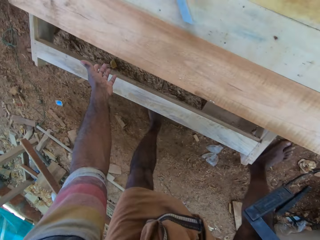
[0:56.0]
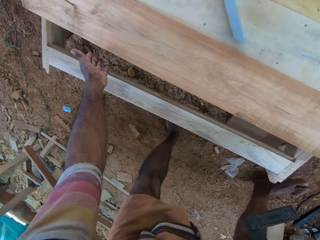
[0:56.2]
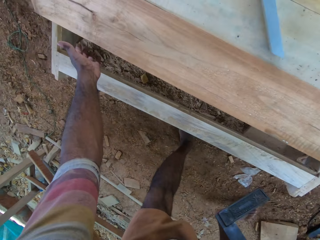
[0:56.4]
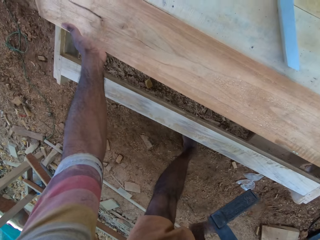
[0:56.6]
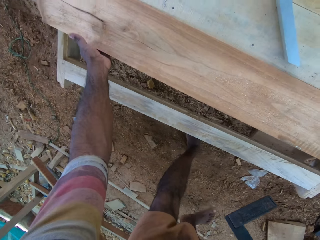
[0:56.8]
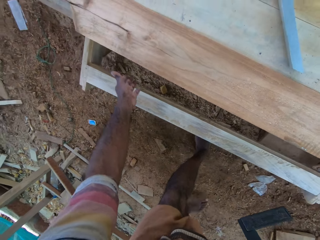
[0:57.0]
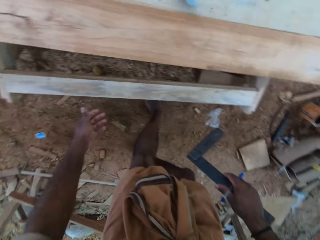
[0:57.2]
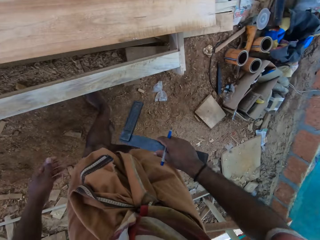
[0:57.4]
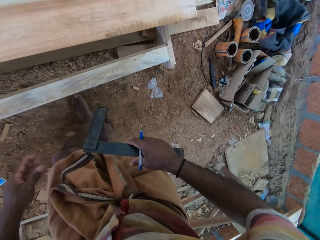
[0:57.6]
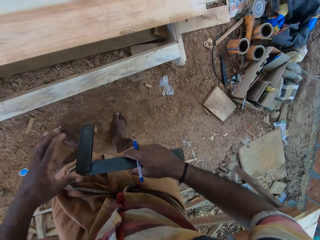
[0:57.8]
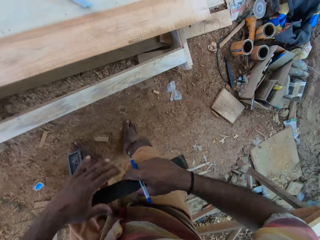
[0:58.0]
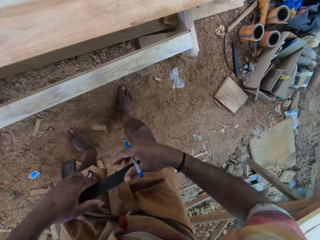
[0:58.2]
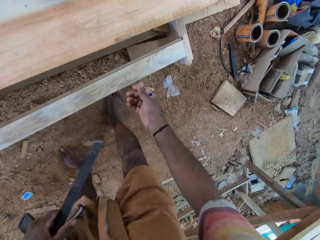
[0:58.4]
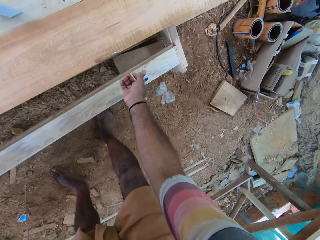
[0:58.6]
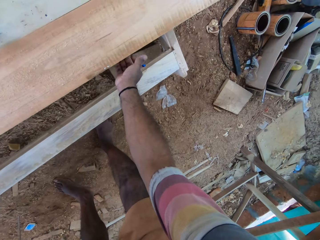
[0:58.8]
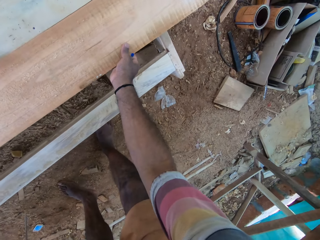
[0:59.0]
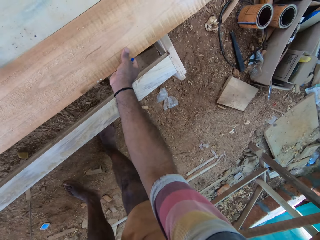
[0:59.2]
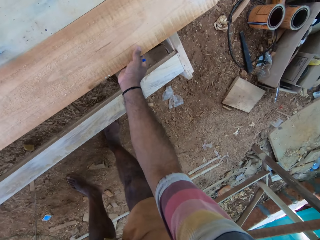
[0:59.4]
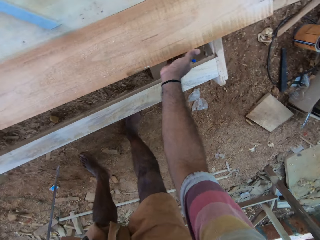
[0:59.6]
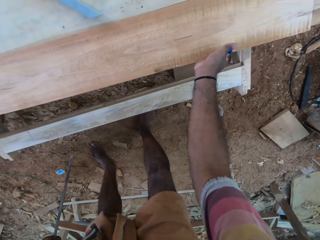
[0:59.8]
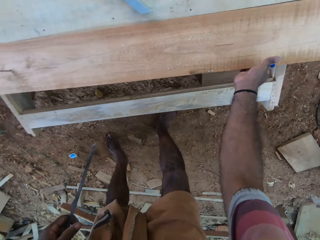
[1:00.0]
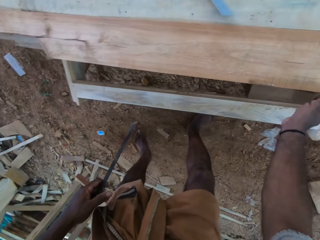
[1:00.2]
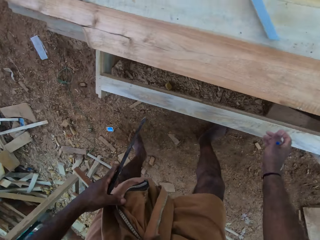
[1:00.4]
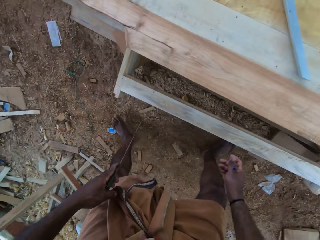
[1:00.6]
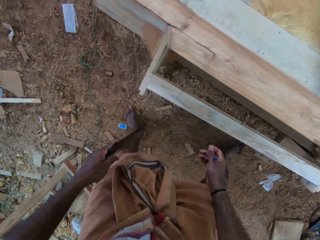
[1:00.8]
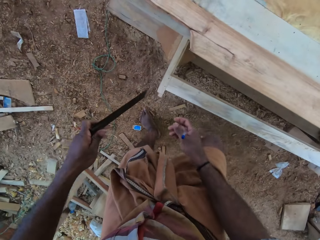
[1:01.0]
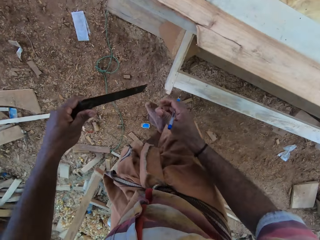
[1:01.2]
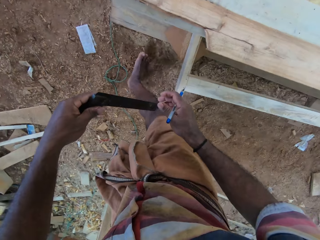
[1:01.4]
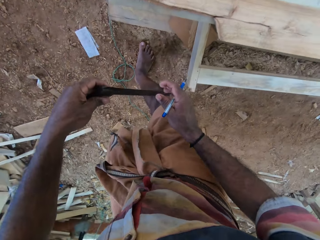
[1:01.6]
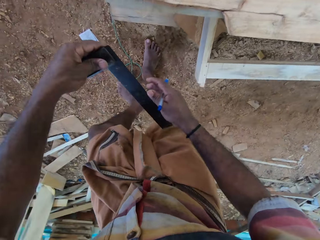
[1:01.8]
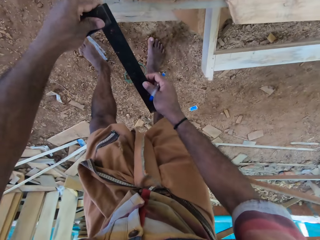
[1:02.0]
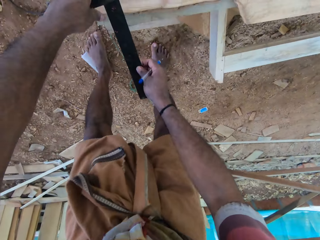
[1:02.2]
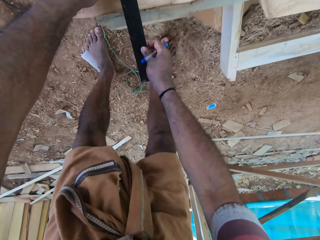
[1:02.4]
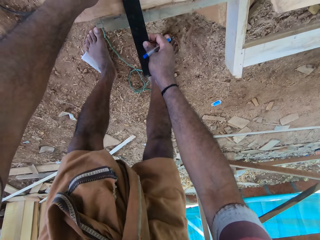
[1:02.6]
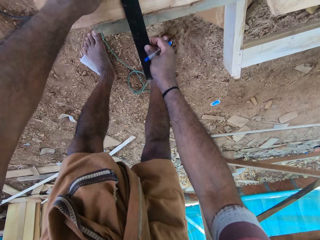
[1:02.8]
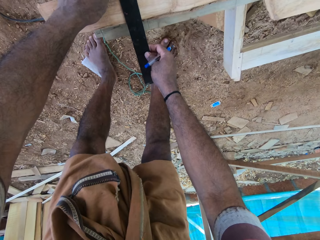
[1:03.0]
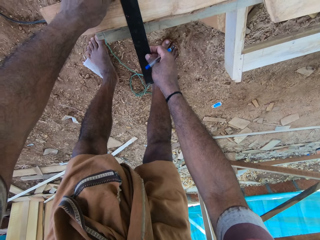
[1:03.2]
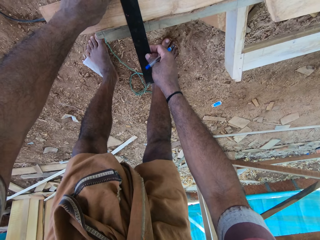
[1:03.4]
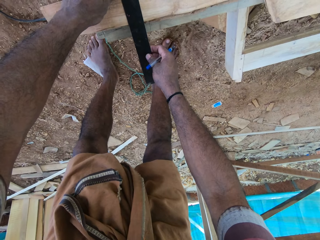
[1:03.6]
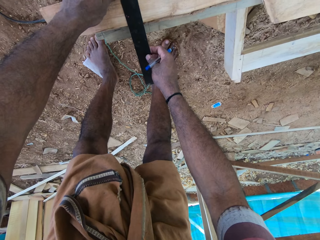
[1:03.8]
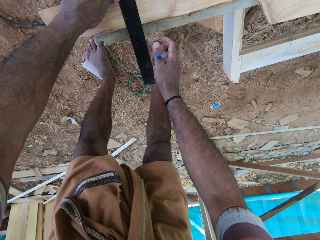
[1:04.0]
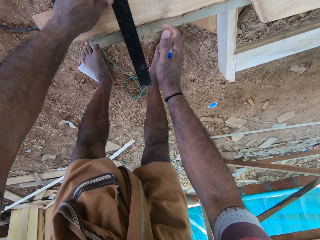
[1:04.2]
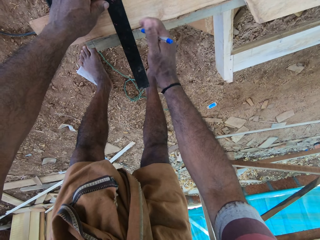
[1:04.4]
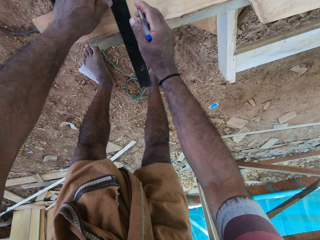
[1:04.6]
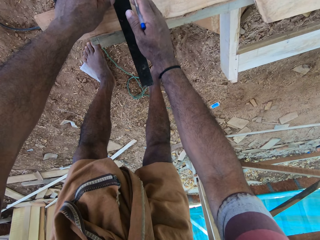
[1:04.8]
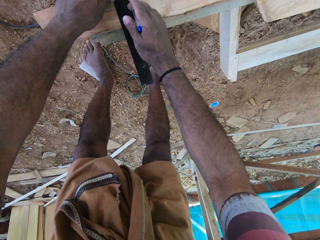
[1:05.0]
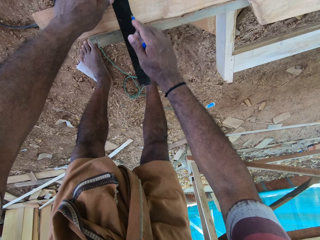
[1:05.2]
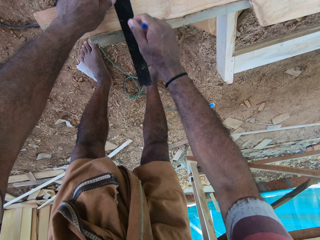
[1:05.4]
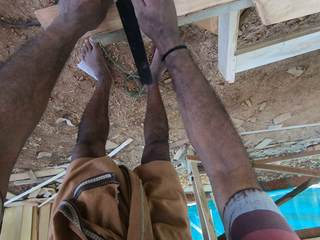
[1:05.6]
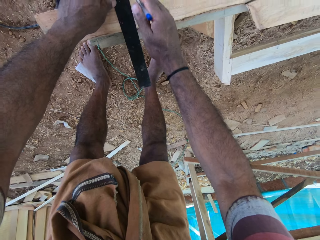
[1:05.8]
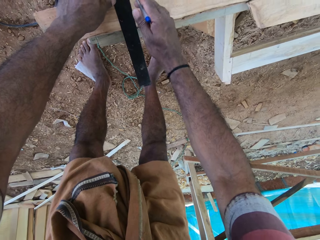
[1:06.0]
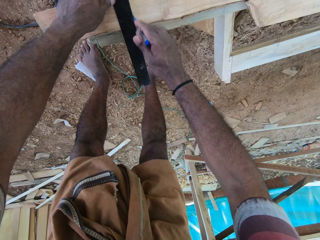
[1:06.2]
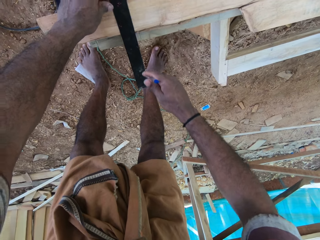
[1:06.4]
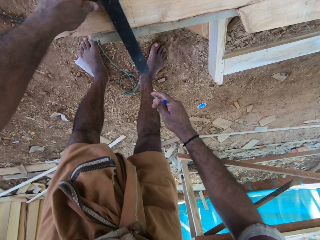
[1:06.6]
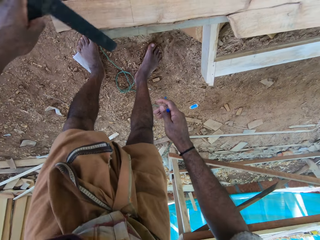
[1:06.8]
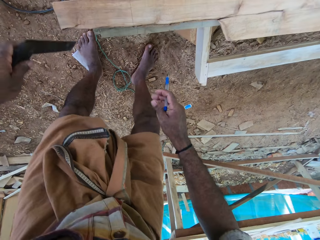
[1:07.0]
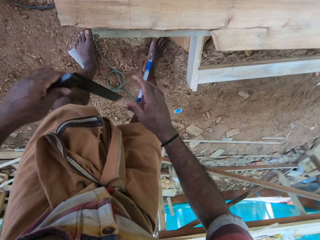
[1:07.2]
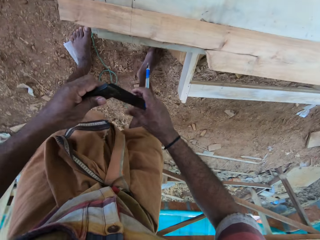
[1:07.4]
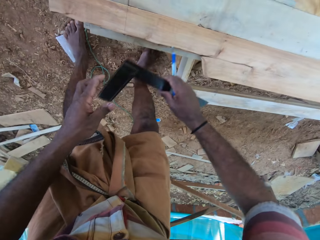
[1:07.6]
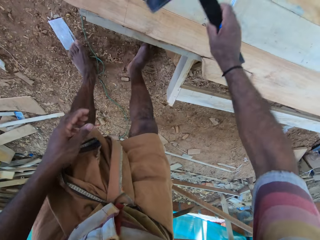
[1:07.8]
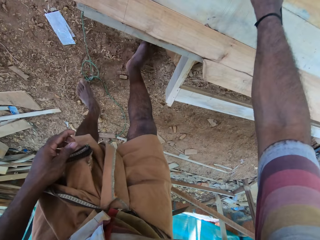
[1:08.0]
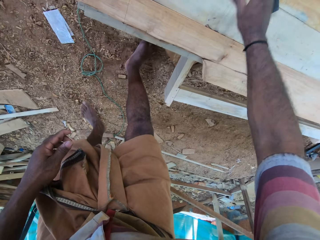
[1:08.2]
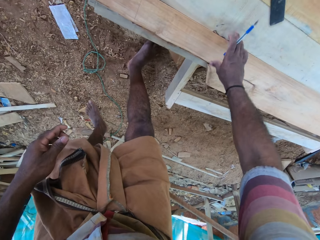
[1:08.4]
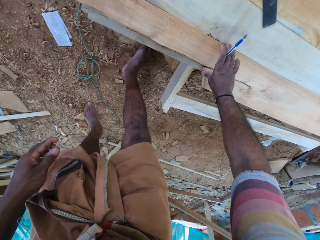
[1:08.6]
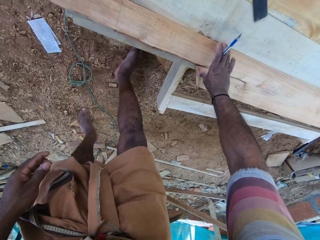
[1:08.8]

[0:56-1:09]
The camera wearer moves sideways. He adjusts the wood with his hand. He passes the L-ruler or measuring ruler to the left hand. He touches the wood. He adjusts the wood with his hand. He walks sideways. He holds the L-ruler with both hands, places the L-ruler on the wood and measures the wood with the ruler. He marks the wood with a pen. He picks up the L-ruler, moves a leg and passes the L-ruler to the right hand. He holds the measuring ruler with both hands. He places the L-ruler on the wood.

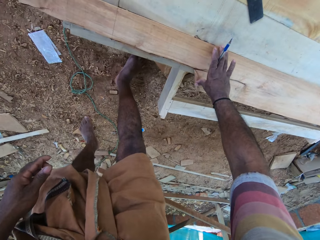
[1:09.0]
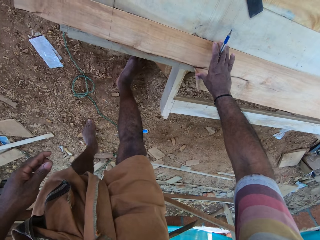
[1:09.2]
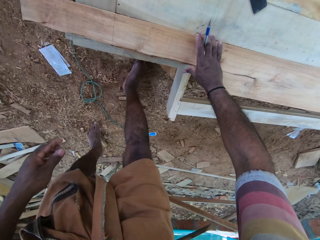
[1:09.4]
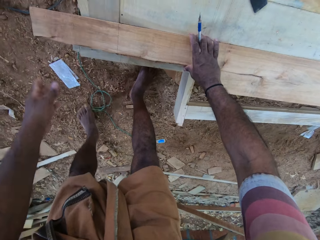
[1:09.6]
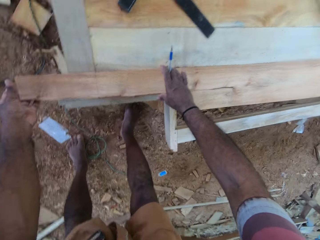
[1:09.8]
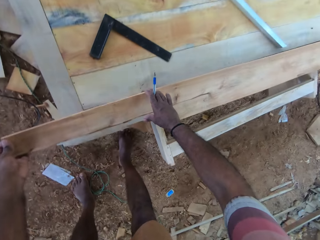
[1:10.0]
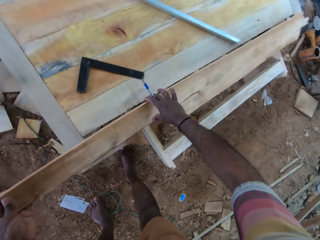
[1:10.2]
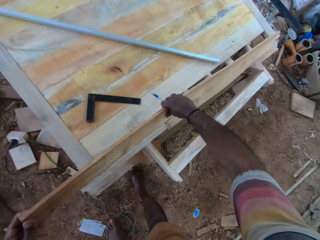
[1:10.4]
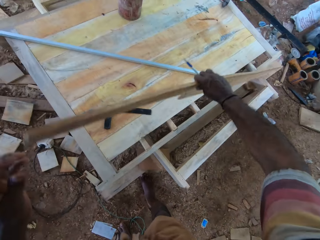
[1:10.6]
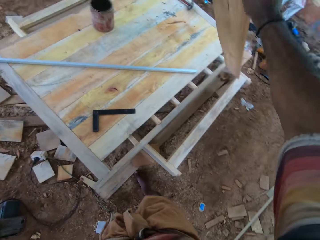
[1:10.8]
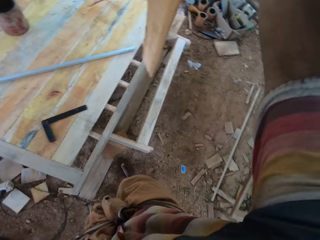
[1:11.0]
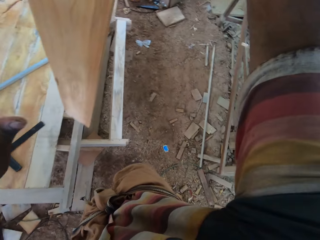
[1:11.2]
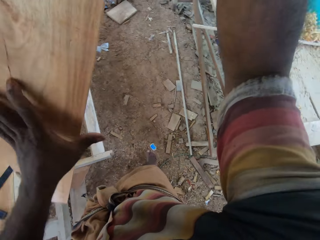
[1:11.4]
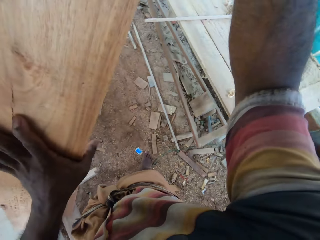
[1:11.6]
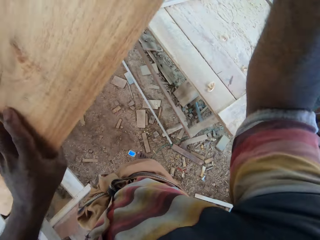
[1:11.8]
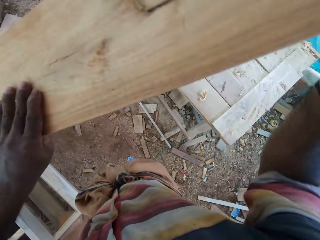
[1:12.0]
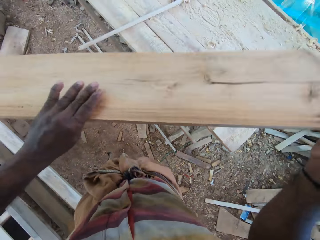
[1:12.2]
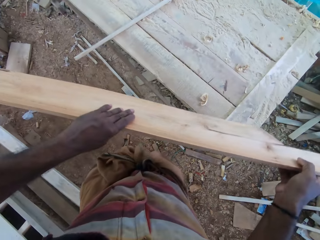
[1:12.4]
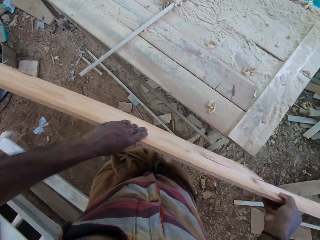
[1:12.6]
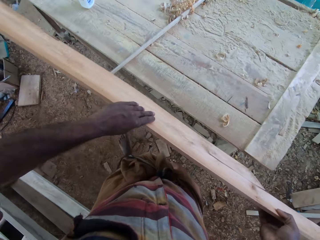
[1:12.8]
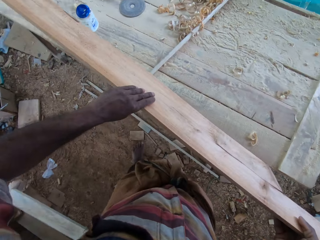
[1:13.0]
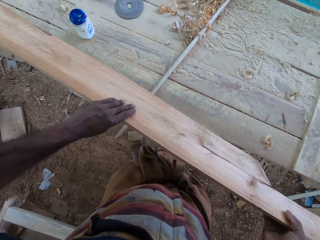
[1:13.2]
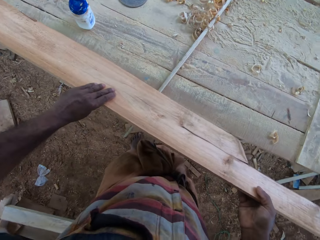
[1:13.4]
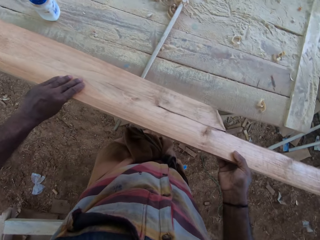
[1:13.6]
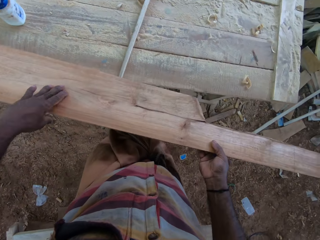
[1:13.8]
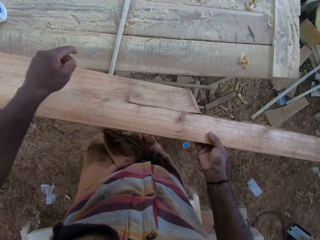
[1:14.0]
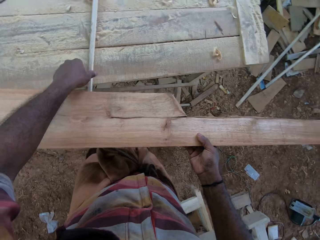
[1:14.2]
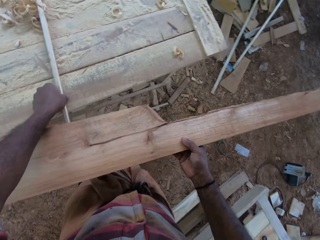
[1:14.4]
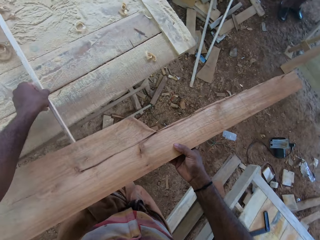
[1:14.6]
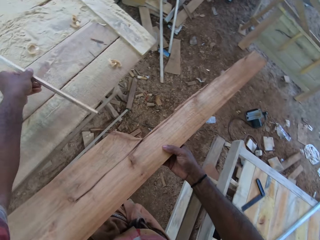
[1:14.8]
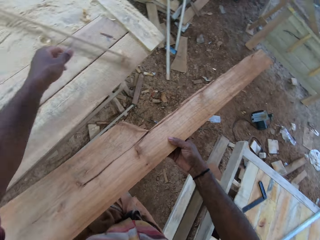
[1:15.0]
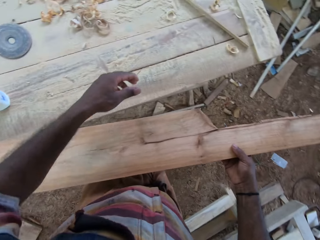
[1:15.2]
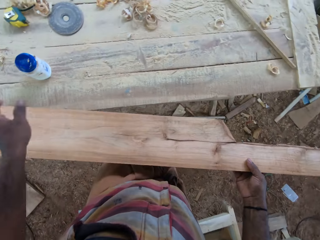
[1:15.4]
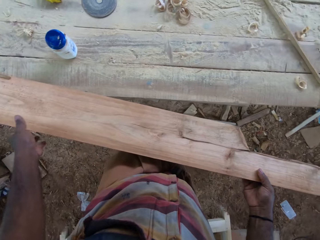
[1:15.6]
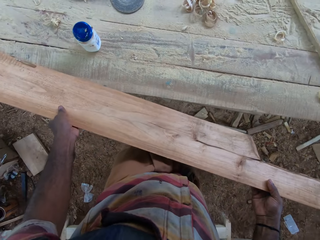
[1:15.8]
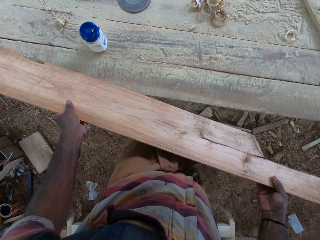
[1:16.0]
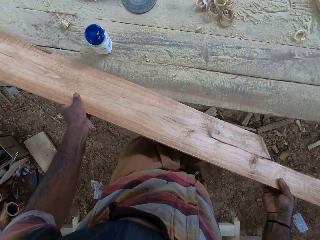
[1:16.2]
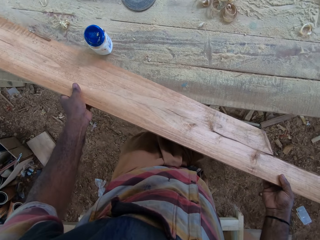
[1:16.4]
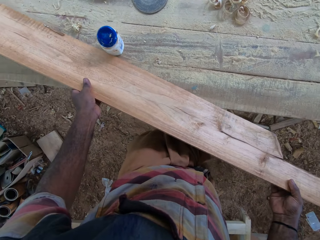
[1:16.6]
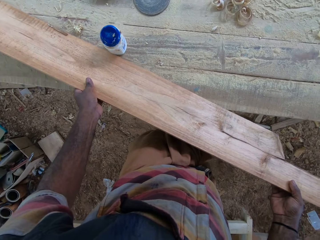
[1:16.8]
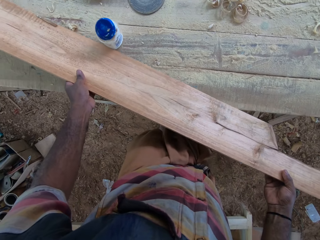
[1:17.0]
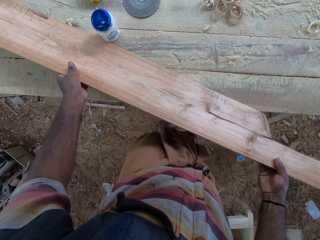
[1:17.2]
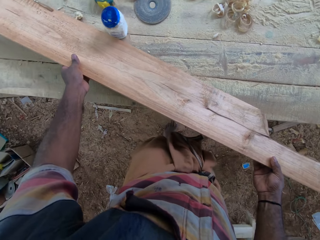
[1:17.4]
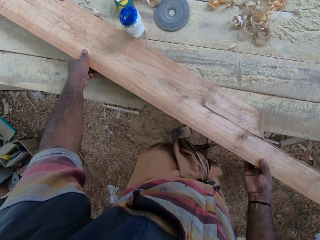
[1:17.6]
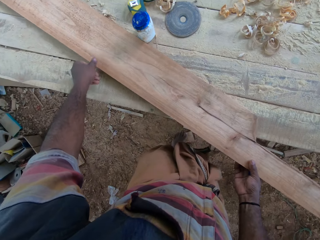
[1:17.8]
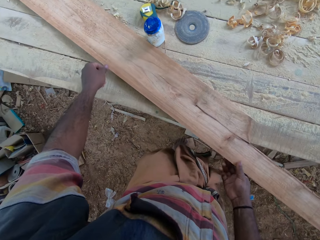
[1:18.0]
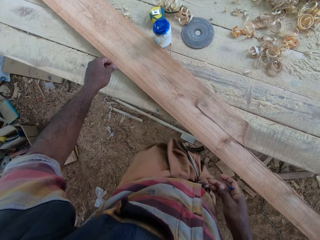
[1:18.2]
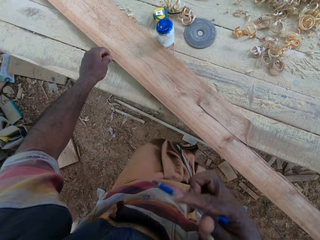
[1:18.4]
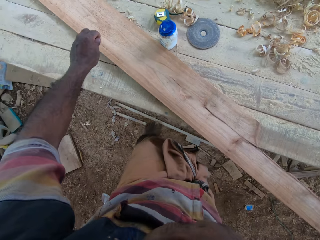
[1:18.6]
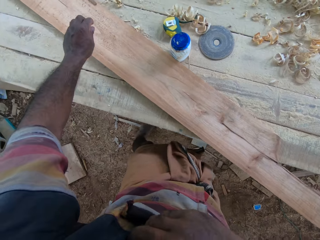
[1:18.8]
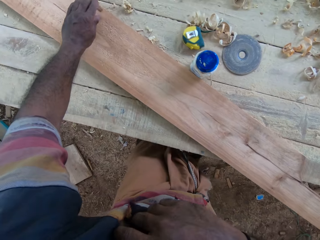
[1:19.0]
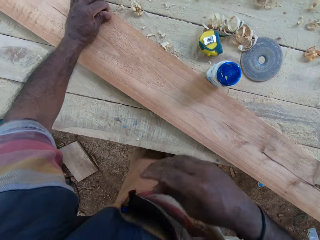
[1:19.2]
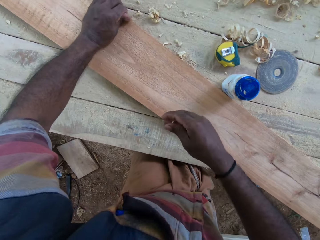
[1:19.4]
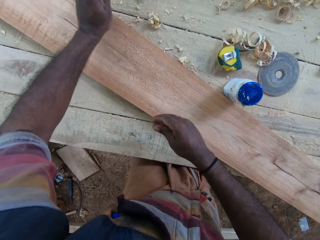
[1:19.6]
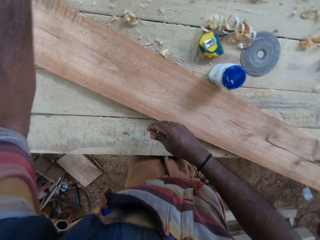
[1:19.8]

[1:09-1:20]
The camera wearer touches a wood. He lifts the wood with both hands. He walks towards a bench or table, holds the wood with both hands and places the wood on the bench. He moves the wood on the bench with his hand. He holds the wood with both hands, moves the wood on the bench and places the wood on the table. He pockets a pen. He does something with his hand. He cuts a wood piece with the hand.
